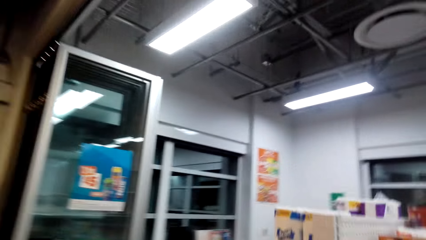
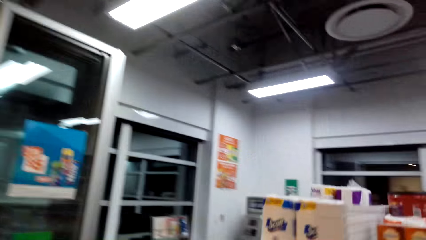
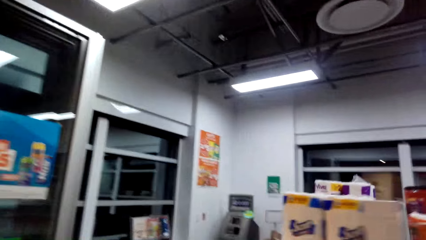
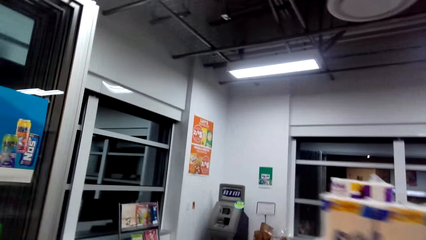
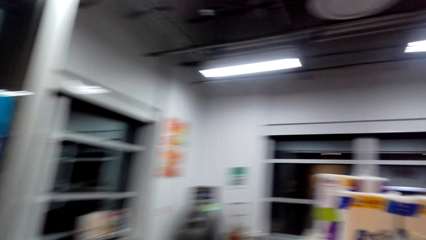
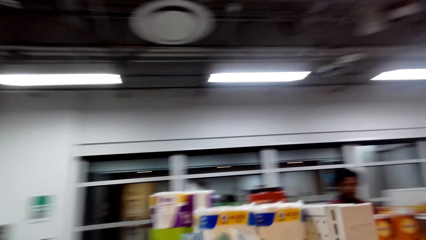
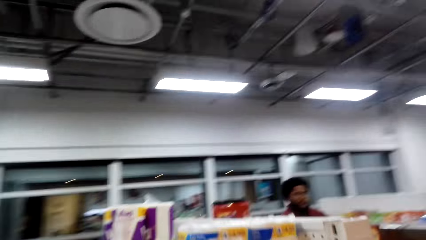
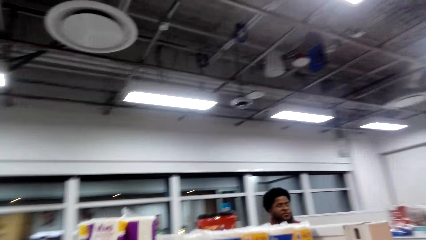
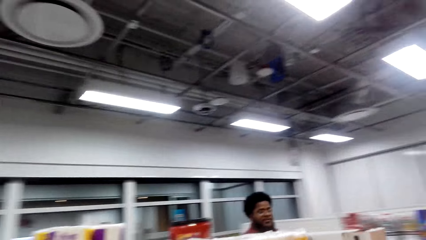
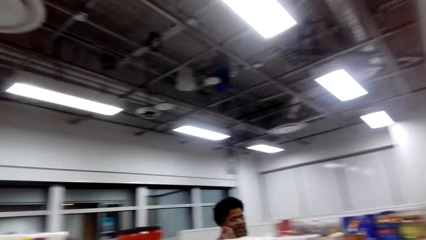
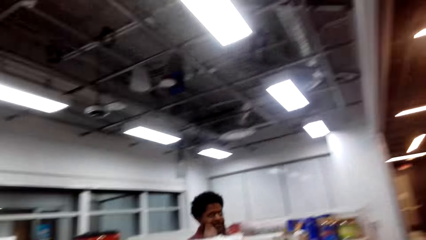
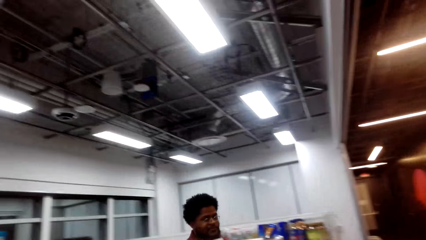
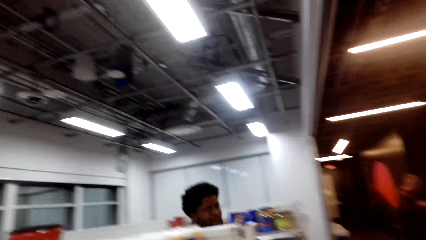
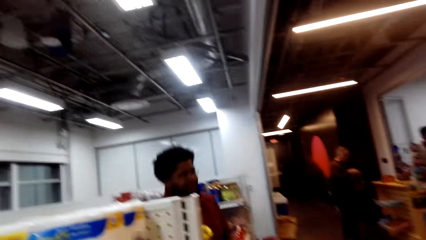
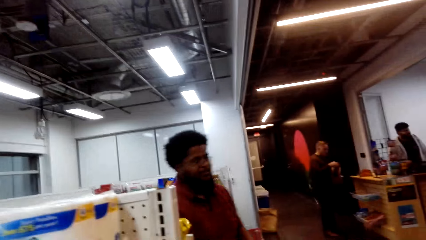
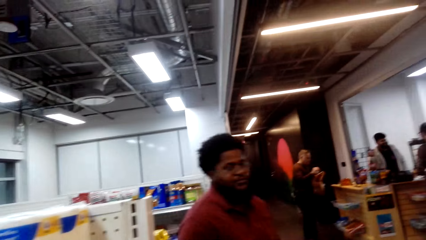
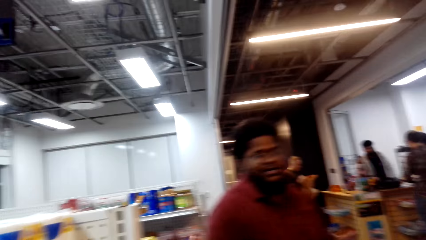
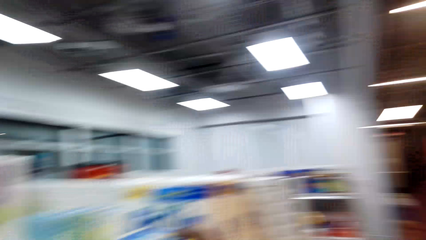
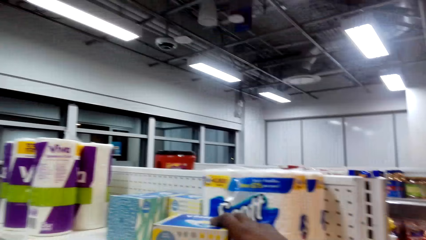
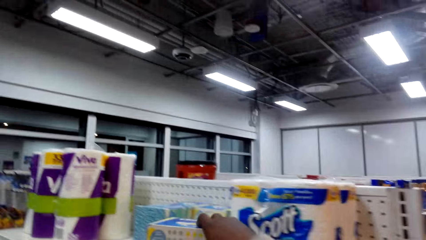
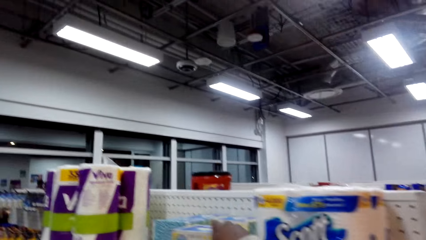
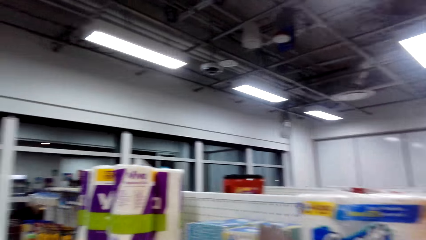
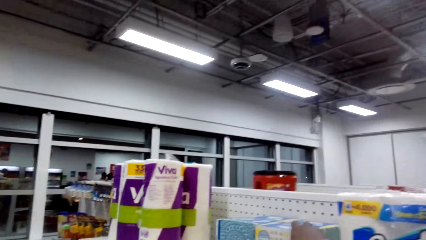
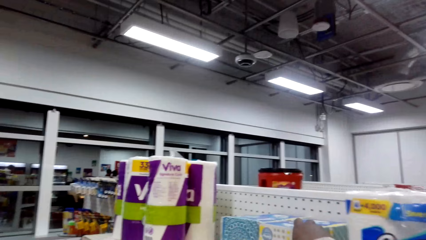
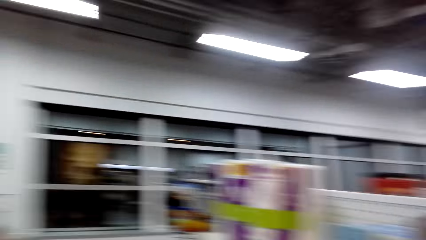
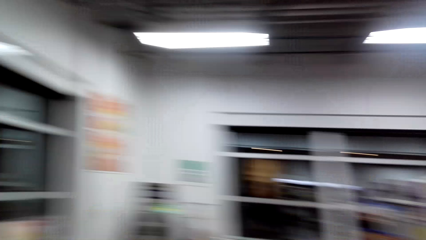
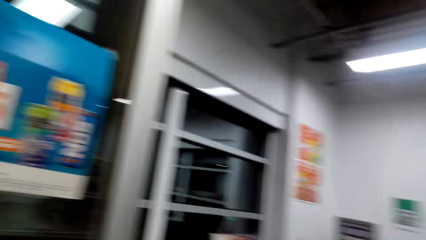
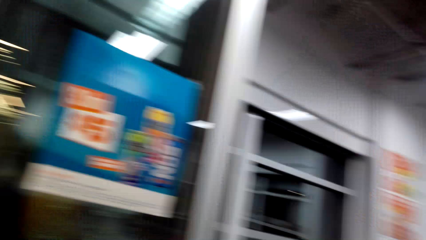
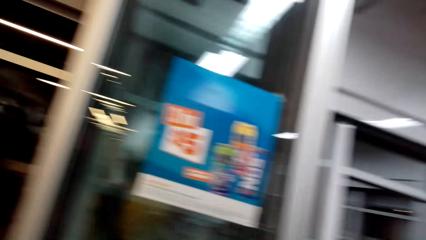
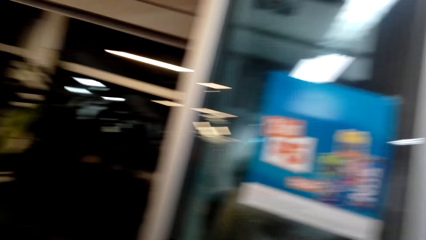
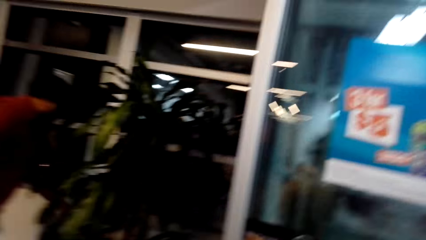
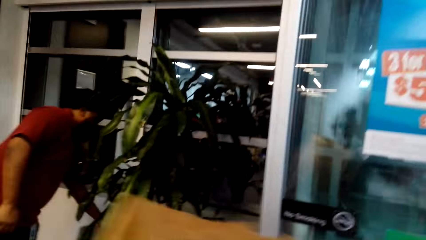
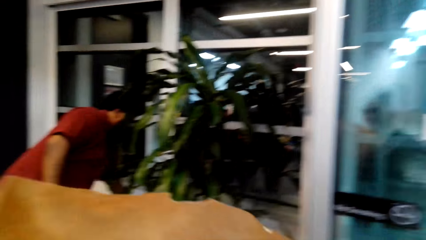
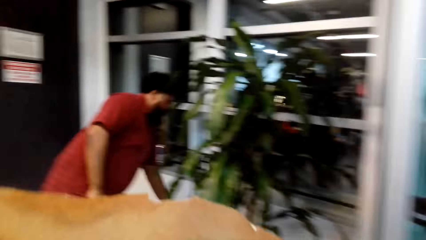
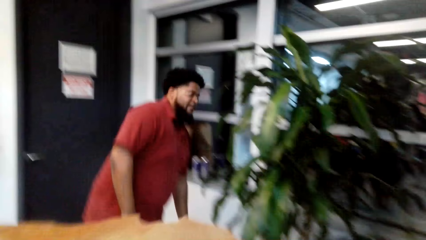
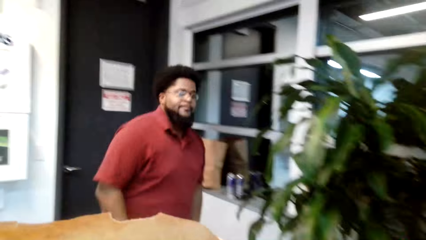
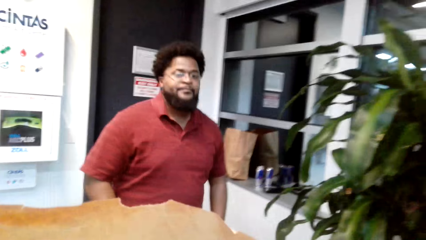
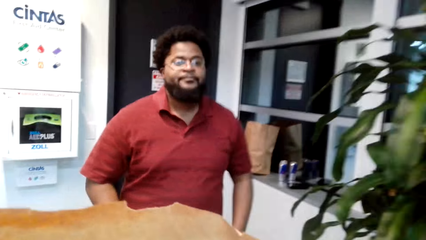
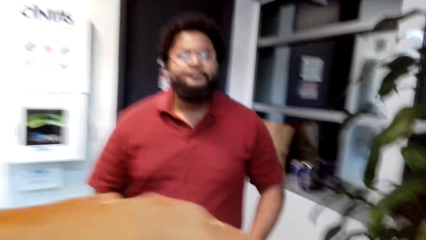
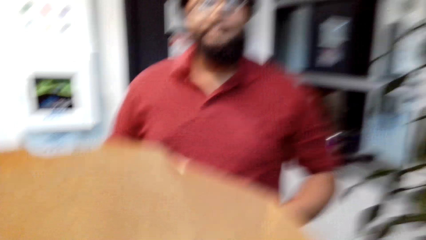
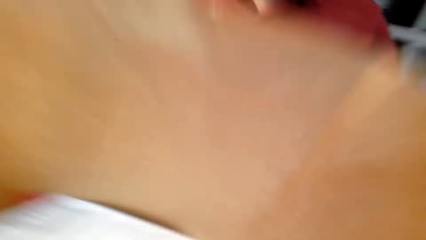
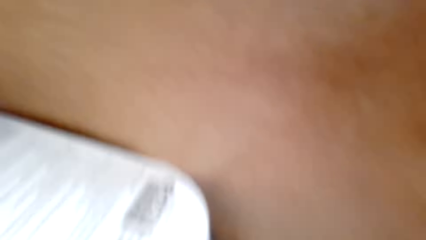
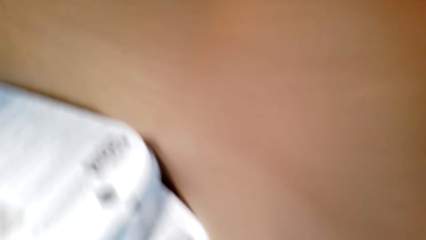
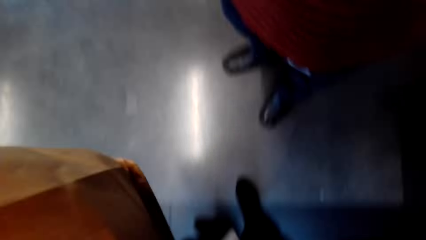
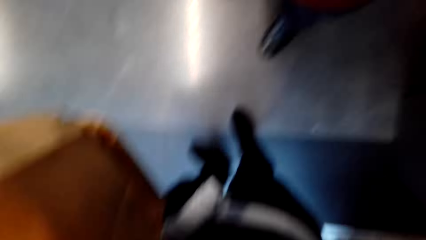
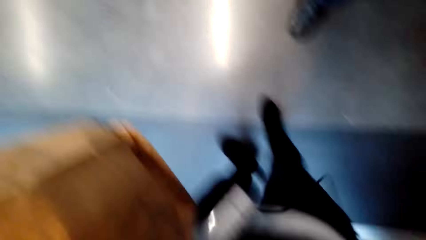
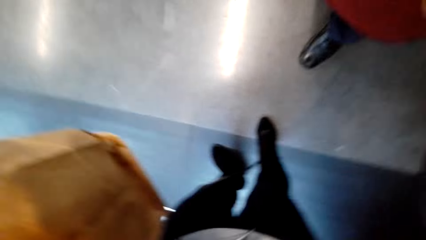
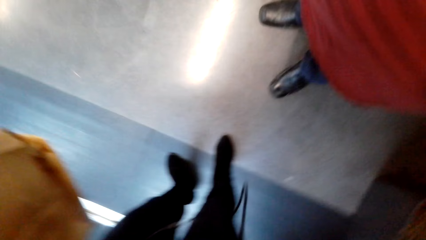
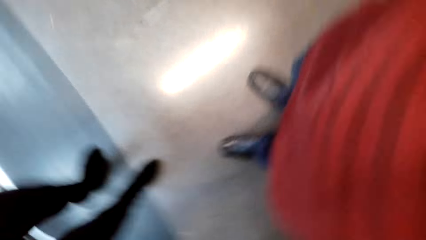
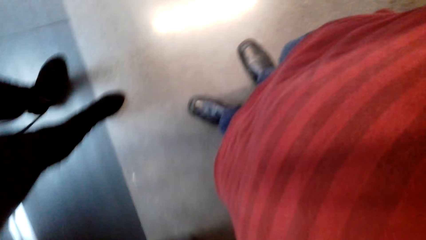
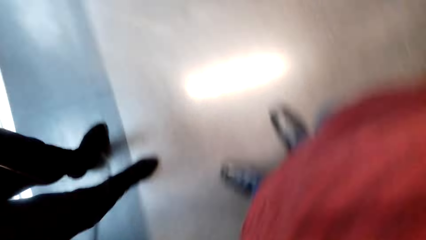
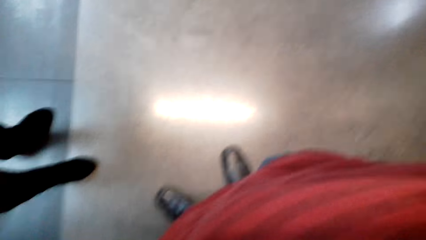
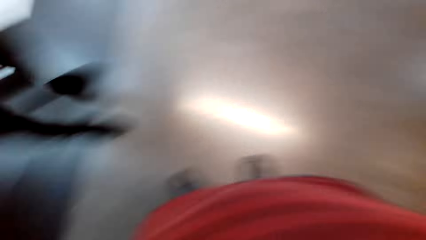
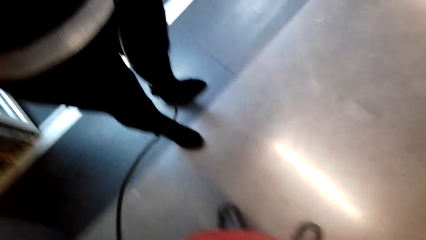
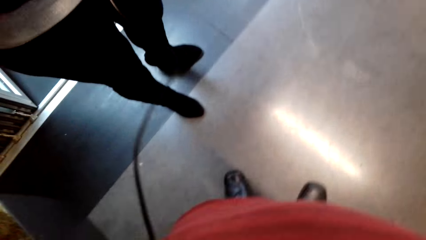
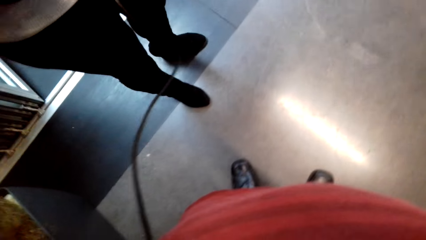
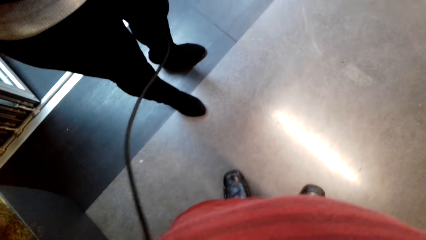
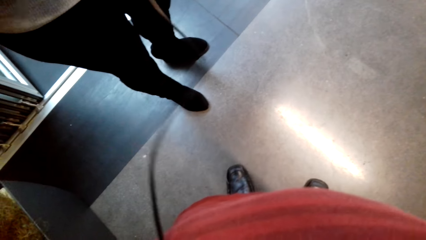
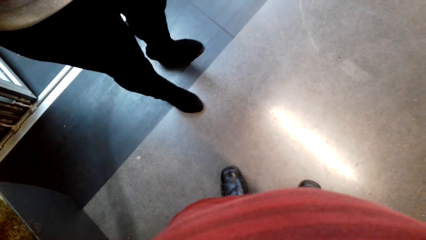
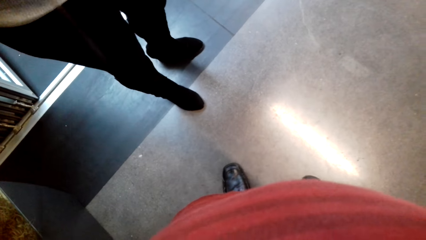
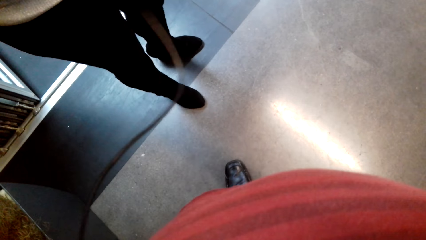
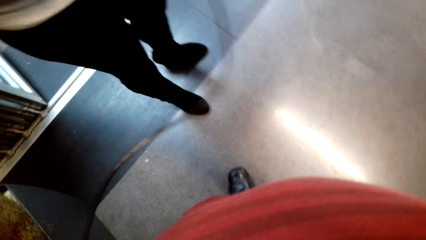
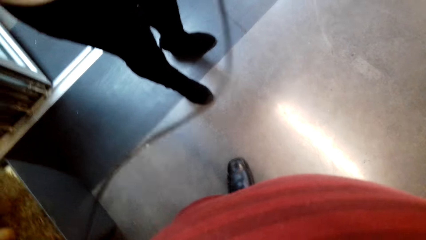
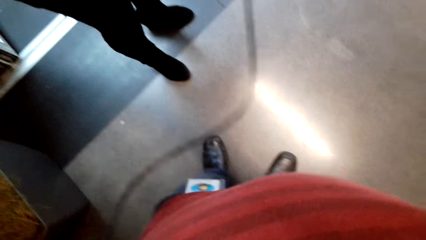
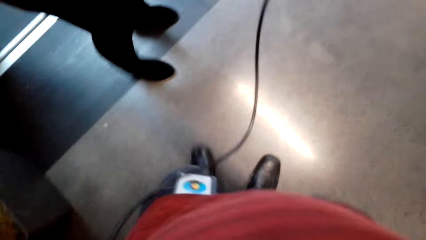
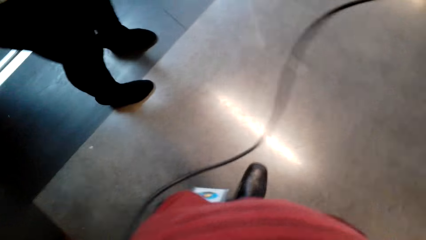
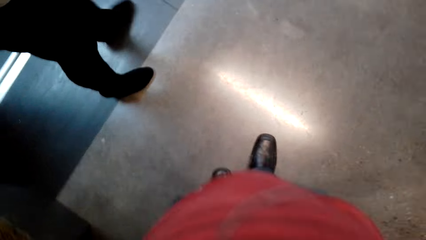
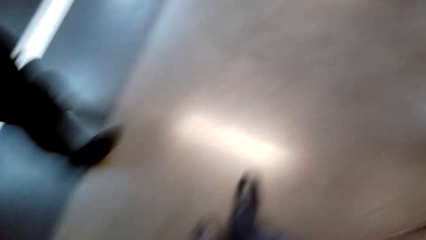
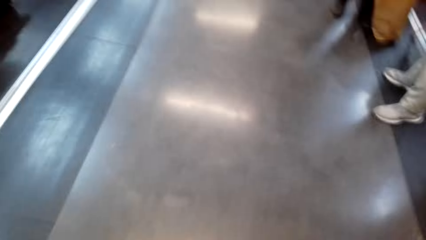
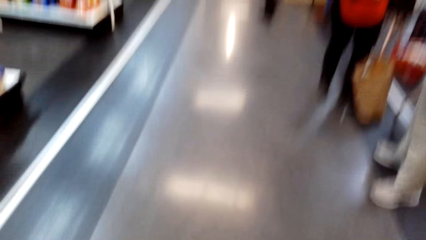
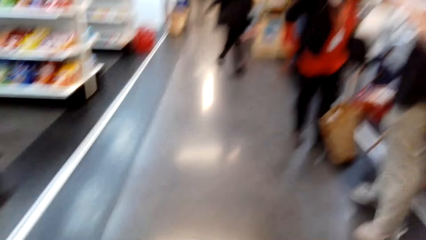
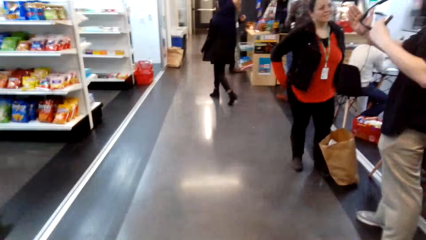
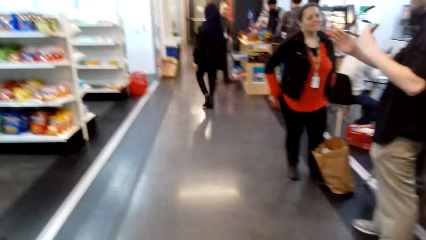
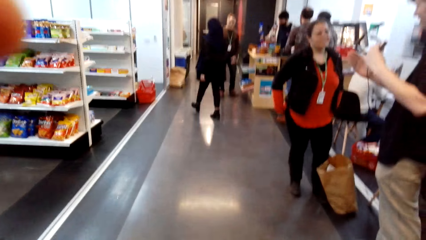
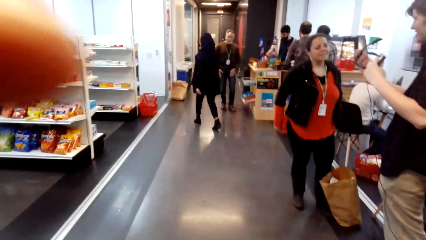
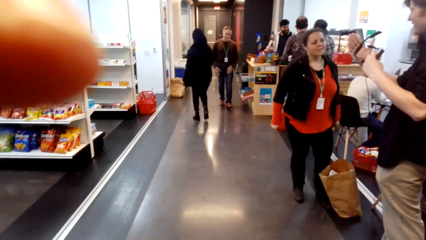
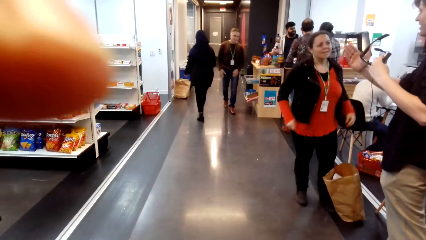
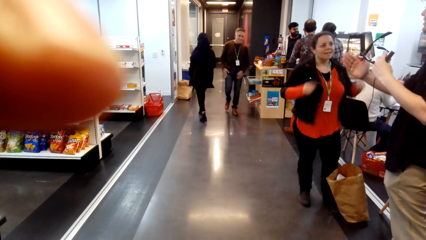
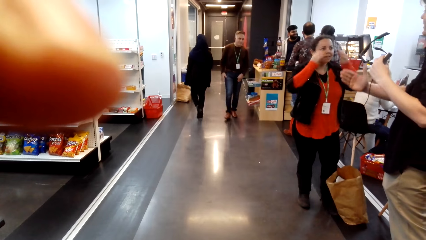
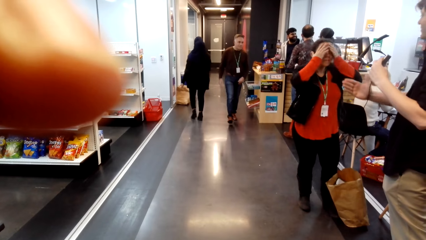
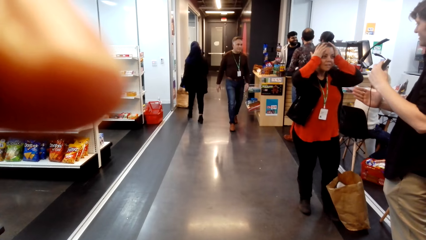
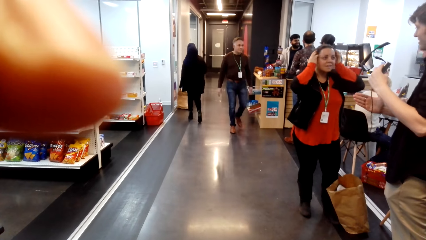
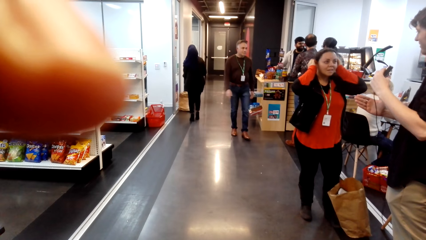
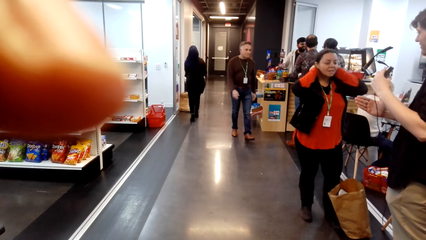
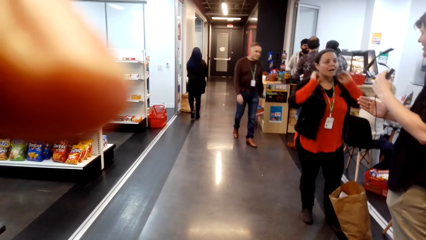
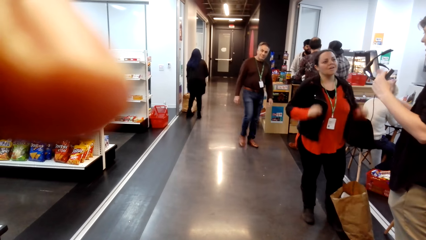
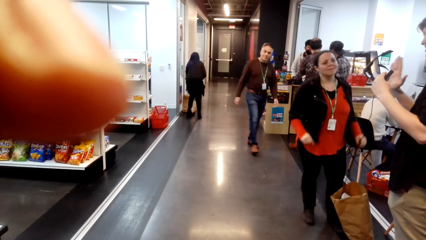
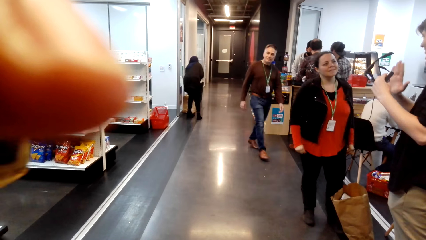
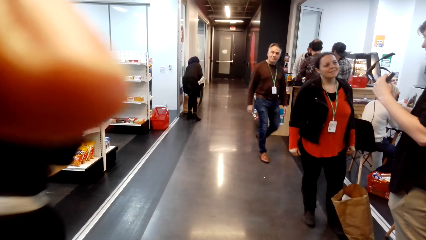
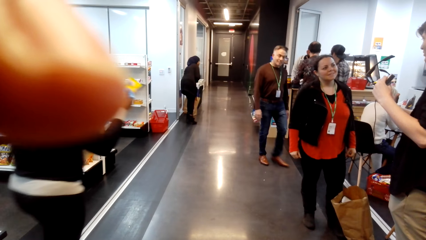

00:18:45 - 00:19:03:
A person walks around. The camera wearer walks around. The person bends down. The camera wearer gives the camera to a person. Another person holds the wire. The first person holds something. Two other persons walk around. Another person raises the hands. A lady touches the hair.
